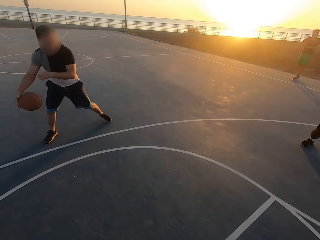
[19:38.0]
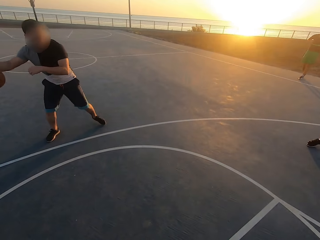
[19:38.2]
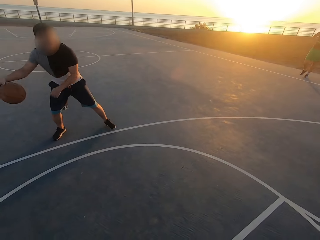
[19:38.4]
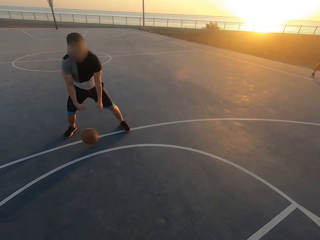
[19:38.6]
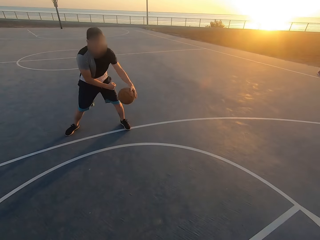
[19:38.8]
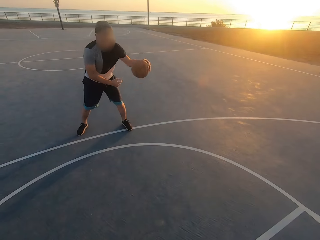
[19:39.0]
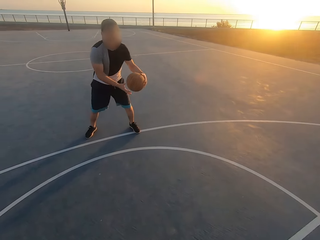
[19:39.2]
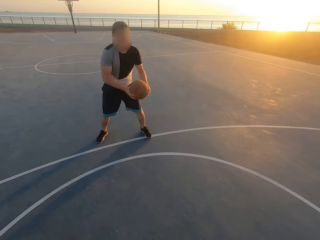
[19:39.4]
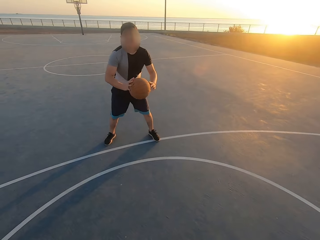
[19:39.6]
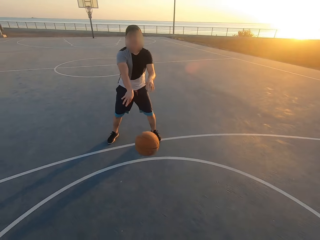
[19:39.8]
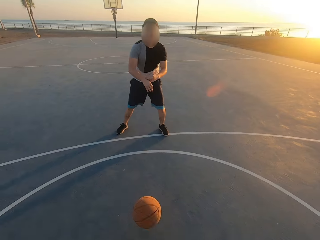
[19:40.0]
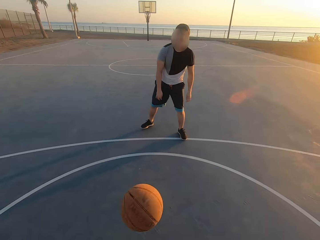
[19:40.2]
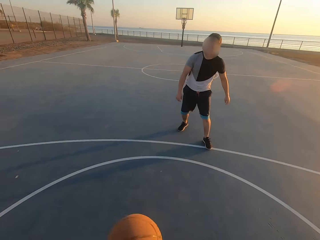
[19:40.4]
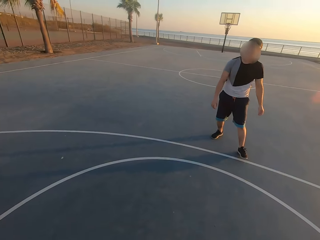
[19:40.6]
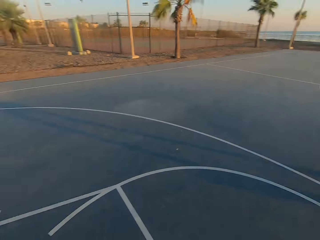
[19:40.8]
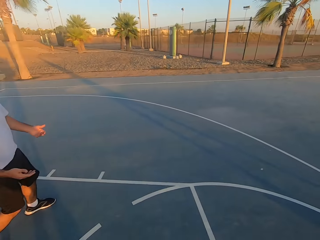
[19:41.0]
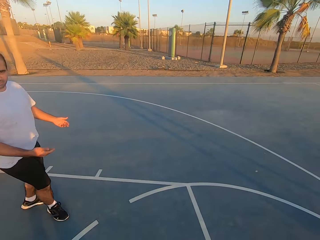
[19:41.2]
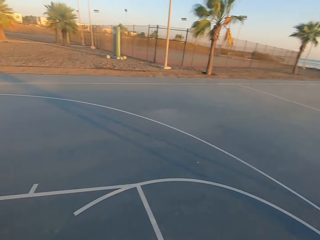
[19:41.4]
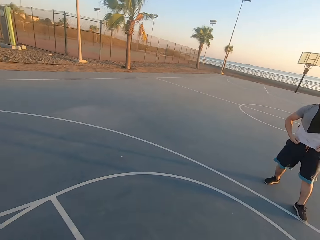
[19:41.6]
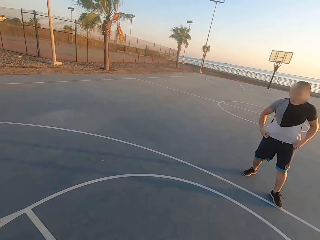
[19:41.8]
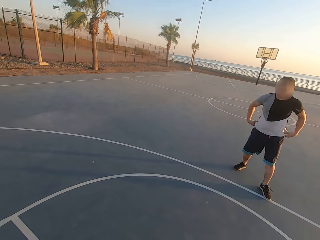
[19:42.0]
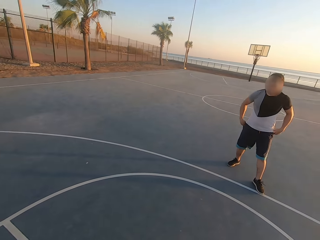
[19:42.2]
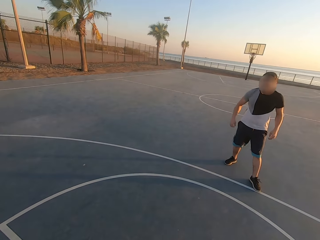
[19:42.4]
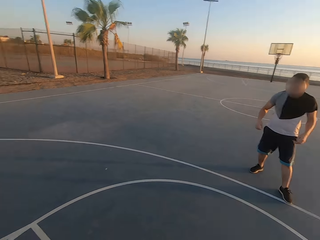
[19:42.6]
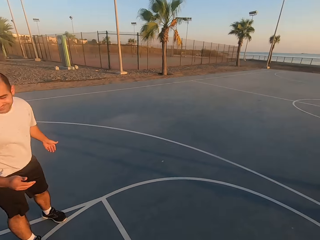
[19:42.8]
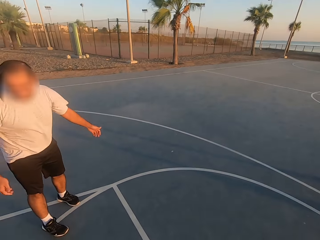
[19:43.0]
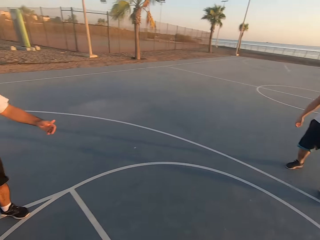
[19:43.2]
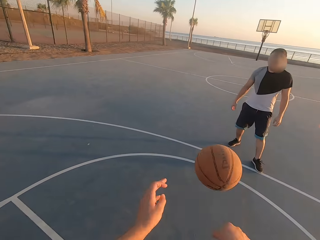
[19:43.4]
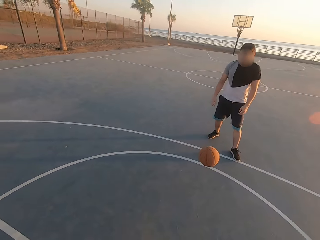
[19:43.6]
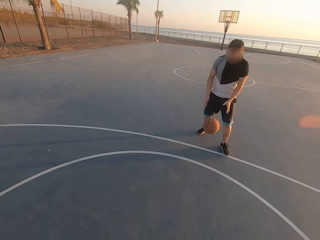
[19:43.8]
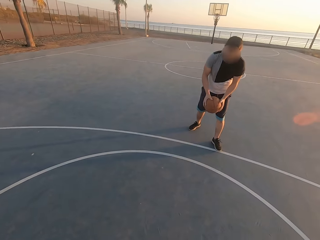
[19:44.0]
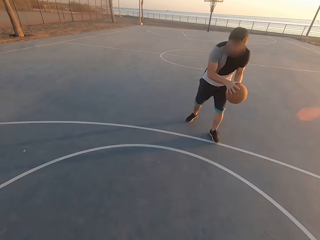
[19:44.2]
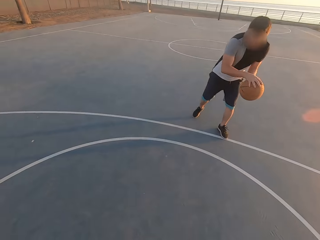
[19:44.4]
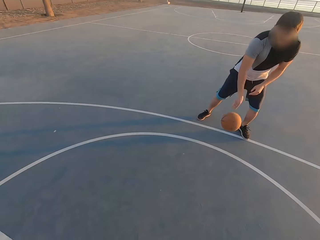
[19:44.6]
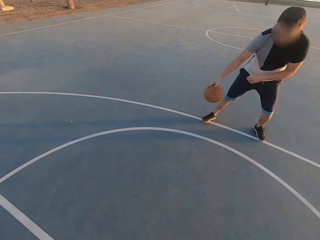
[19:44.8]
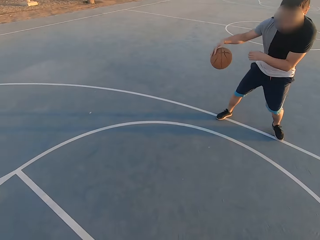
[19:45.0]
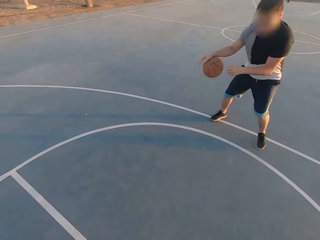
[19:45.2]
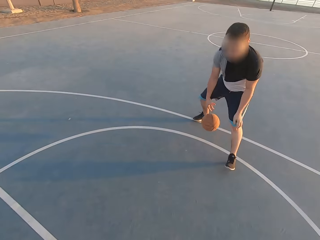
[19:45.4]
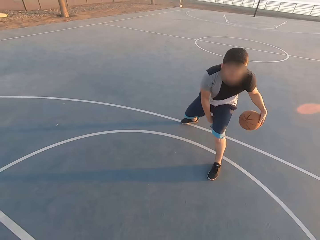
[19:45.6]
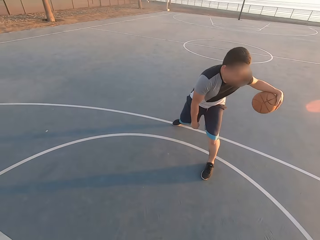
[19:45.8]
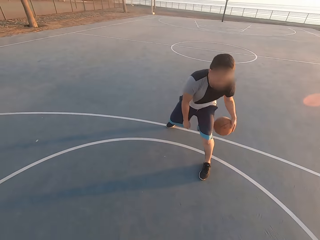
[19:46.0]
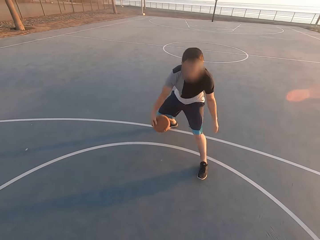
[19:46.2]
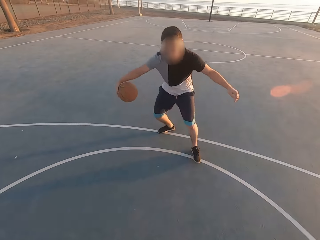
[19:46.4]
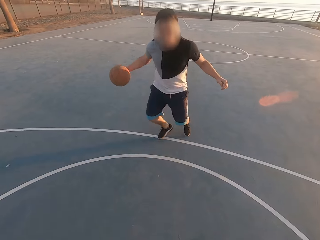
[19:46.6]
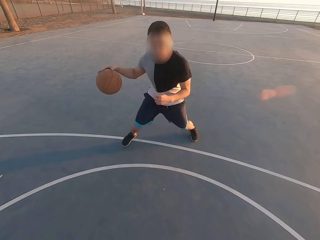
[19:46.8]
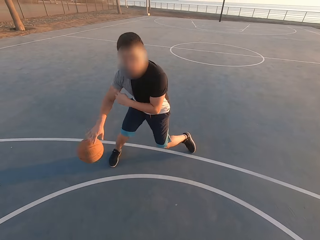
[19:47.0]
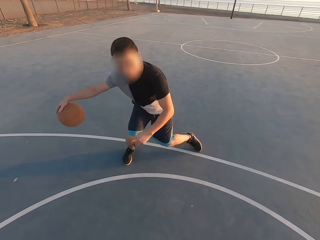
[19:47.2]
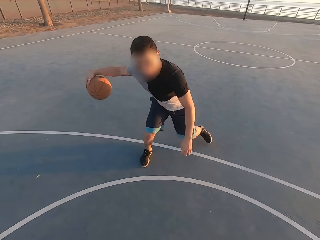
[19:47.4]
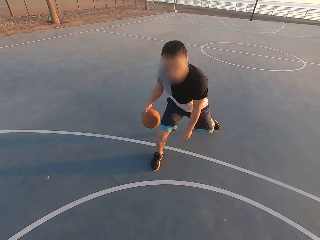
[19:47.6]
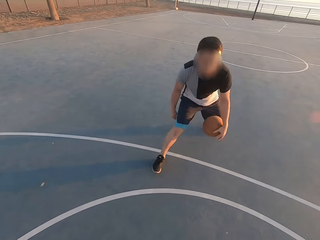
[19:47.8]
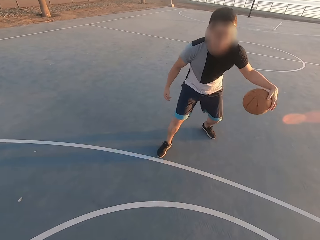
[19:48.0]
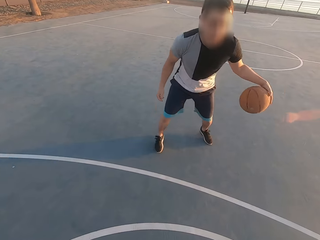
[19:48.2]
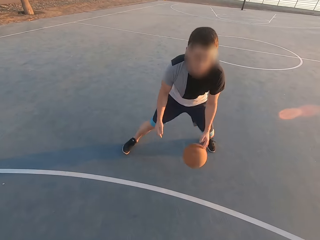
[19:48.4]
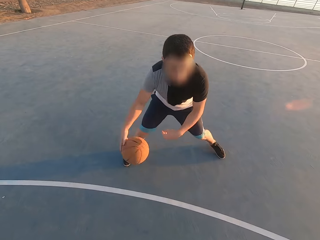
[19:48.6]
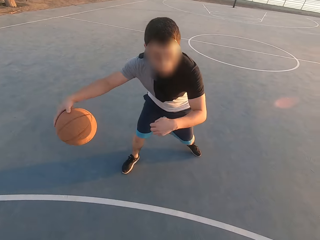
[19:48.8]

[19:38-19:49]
A man throws the ball to the camera wearer. The camera wearer picks up the ball. They look around. They throw the ball to the man. The man picks up the ball and dribbles the ball.

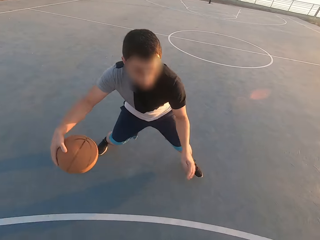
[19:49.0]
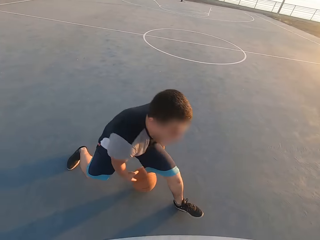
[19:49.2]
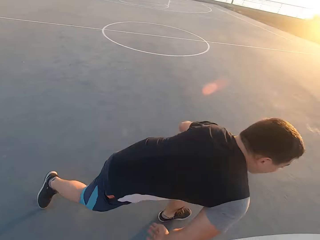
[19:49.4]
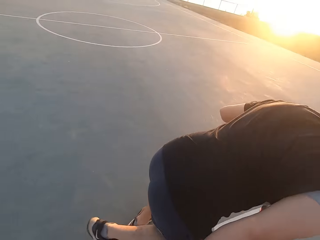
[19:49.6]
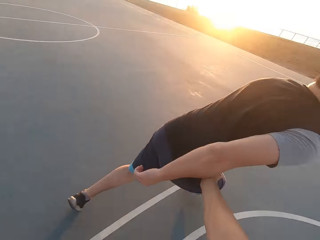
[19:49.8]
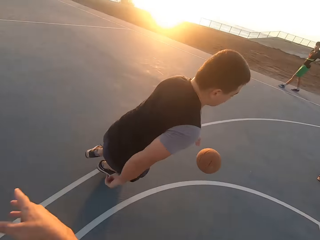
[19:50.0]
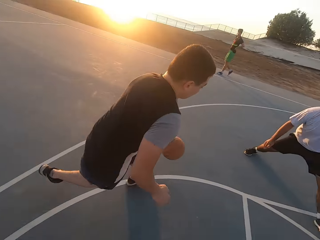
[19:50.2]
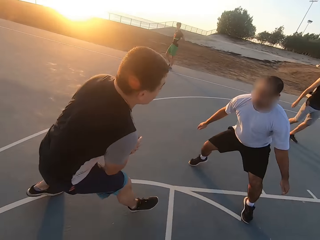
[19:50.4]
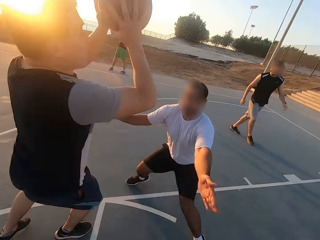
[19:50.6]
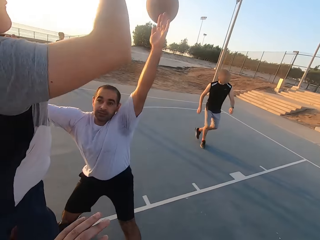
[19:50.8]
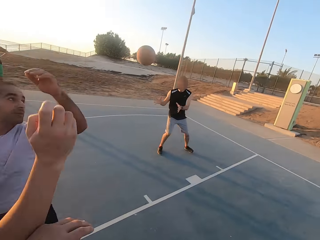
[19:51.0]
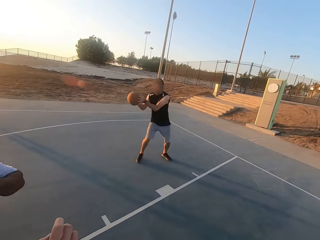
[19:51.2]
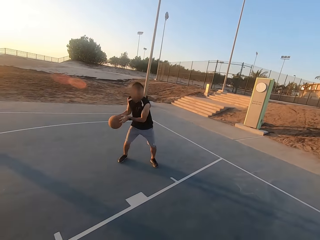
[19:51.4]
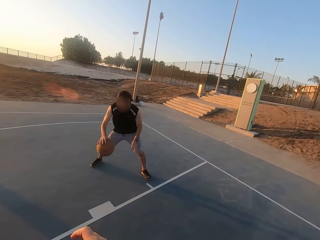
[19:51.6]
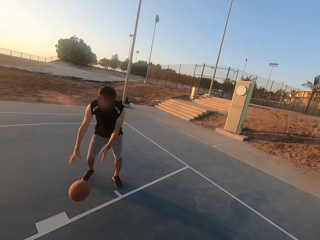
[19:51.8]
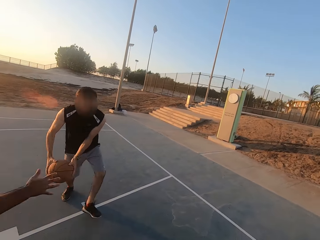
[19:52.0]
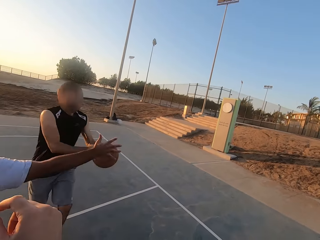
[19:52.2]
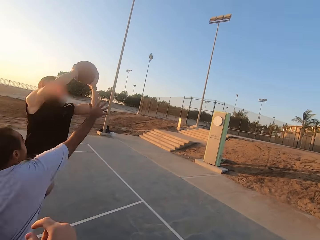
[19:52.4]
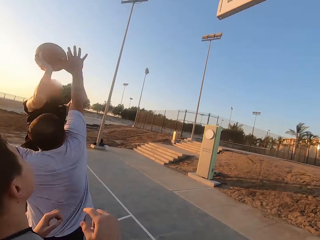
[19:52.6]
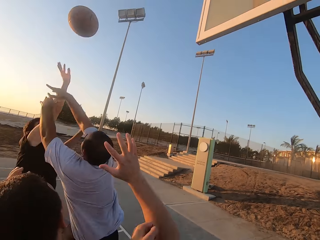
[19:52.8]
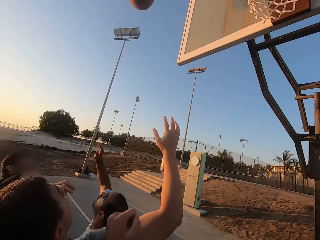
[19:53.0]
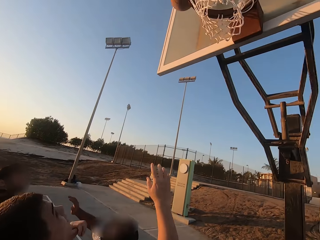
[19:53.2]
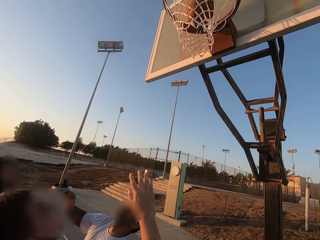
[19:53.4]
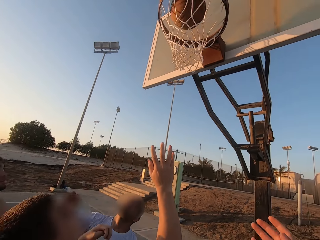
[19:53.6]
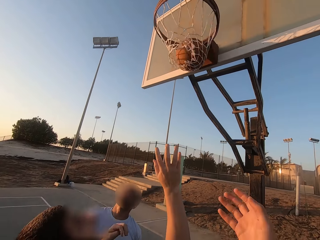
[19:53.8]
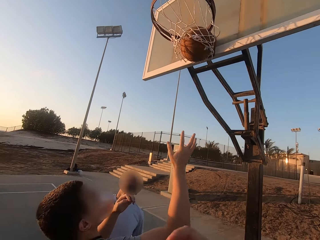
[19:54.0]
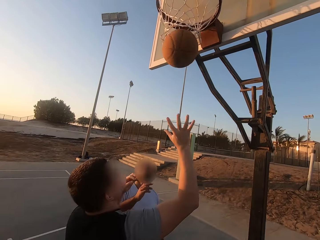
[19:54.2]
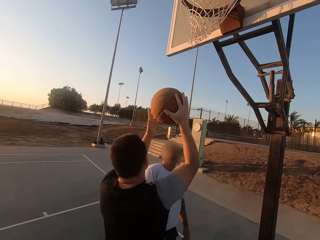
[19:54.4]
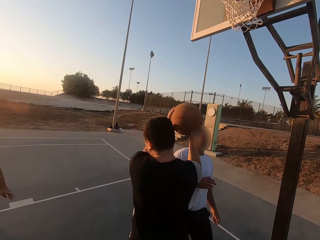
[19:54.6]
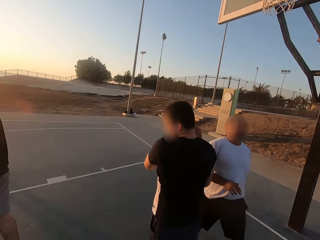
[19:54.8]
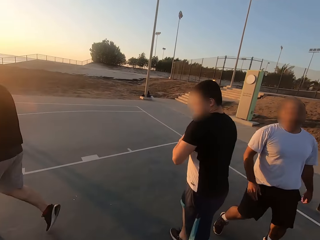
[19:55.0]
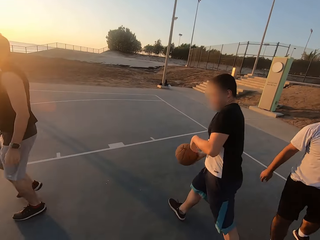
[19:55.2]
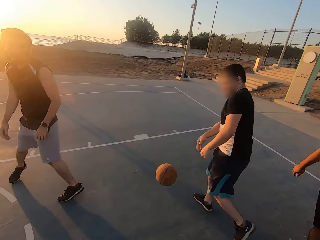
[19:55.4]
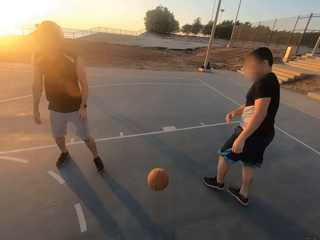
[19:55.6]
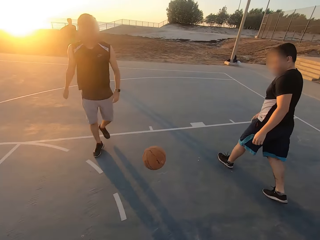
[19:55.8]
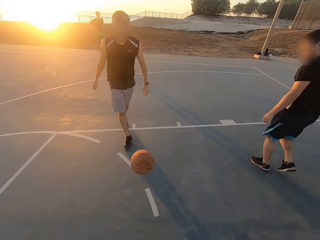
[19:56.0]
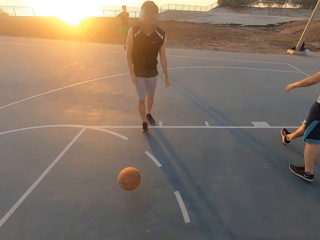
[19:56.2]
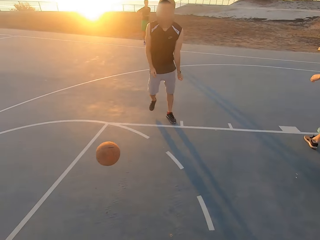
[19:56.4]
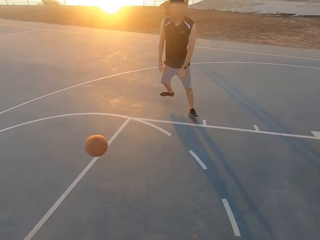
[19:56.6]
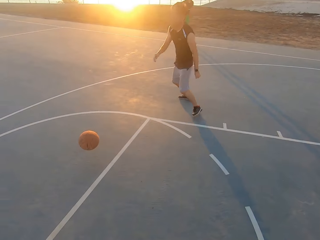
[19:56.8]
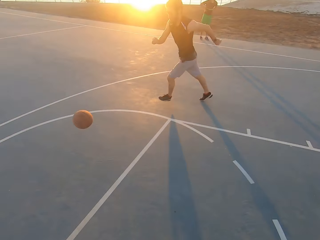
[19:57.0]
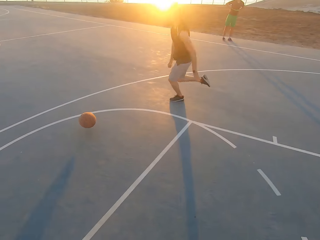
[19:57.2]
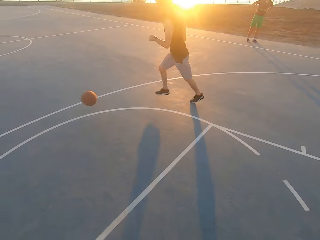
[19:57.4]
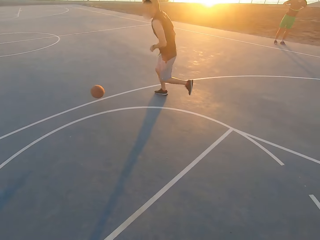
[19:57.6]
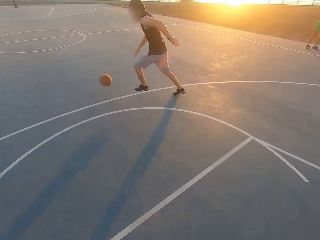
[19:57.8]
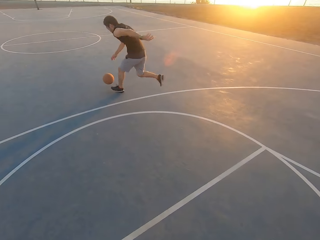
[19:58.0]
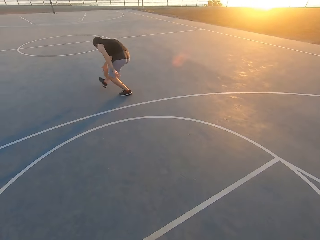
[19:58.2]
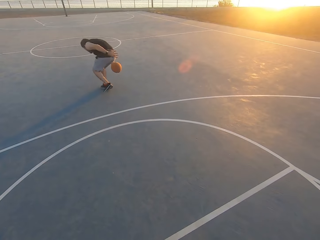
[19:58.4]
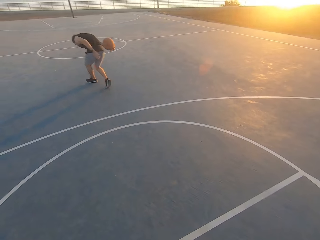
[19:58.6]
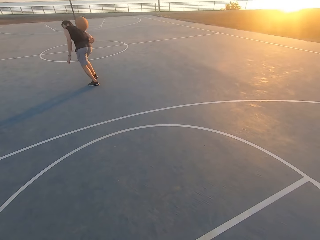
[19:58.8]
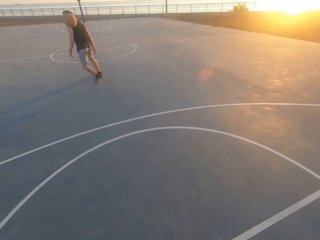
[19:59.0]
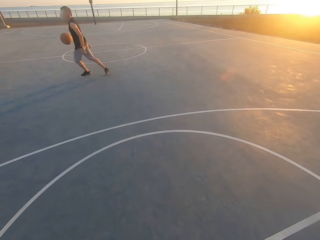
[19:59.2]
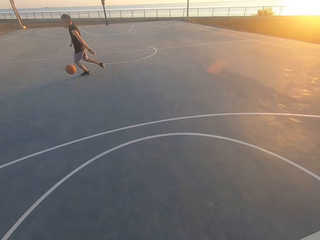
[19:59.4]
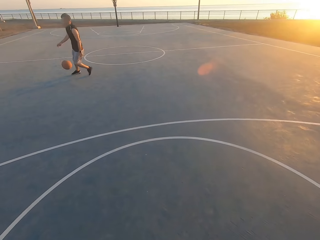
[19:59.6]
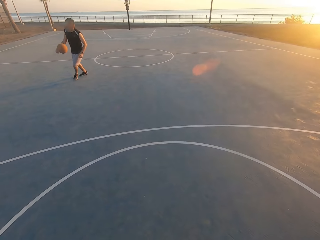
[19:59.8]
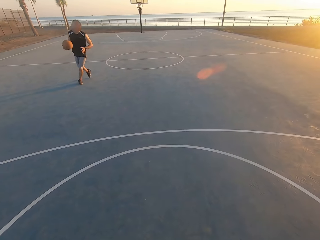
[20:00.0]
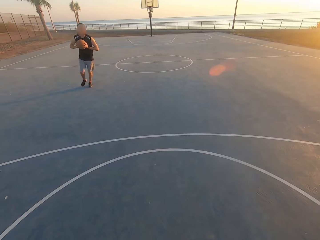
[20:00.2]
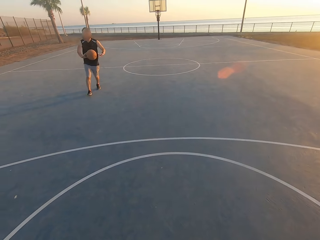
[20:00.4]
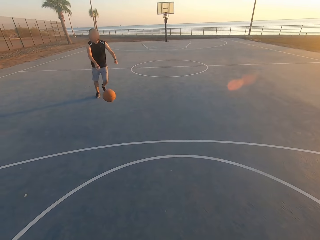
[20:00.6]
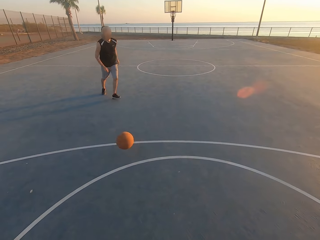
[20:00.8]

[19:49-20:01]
A man throws the ball to another man. The other man picks up the ball and dribbles the ball. The other man throws the ball in the hoop. The other man makes a basket. The first man catches the ball. The first man throws to the other man. The other man picks up the ball.
